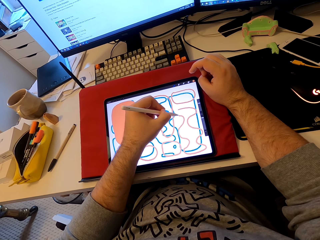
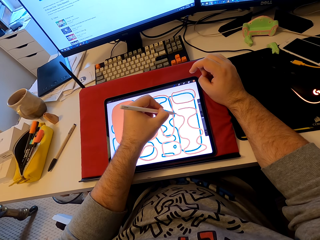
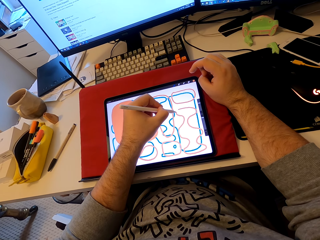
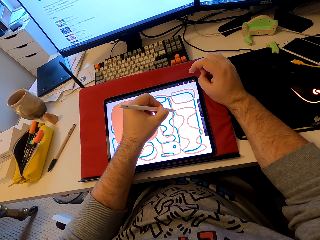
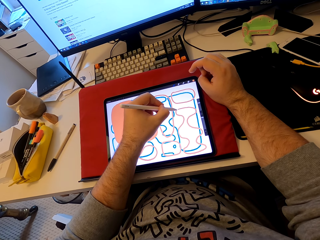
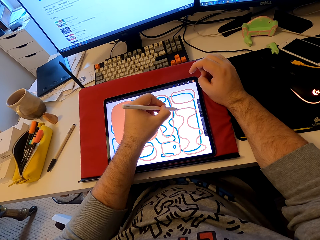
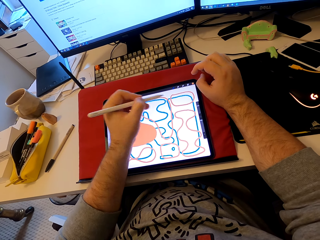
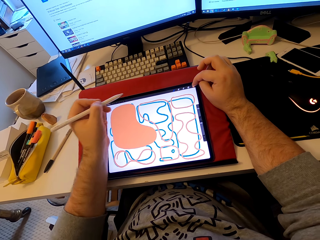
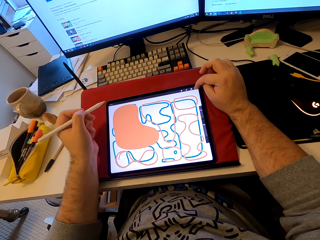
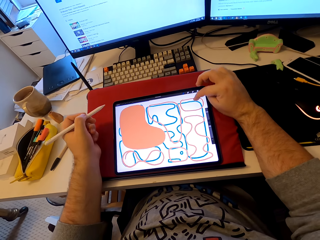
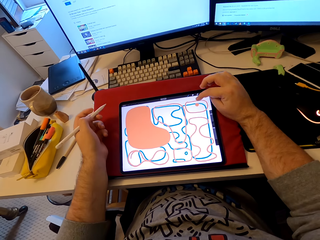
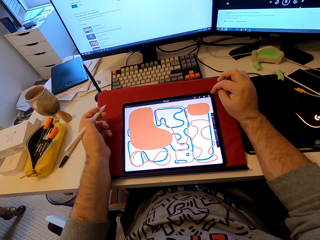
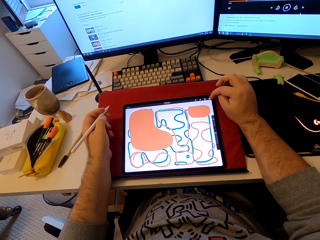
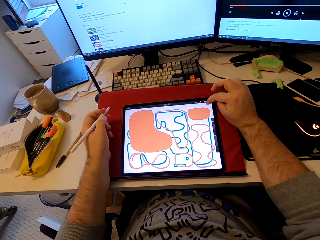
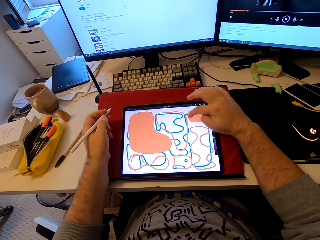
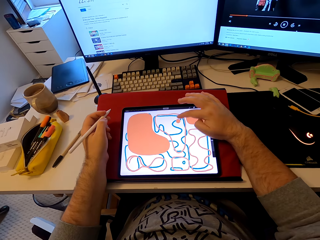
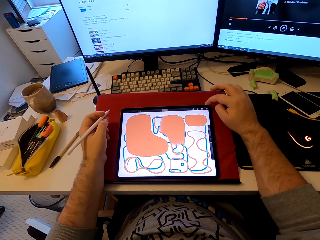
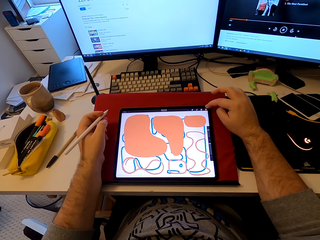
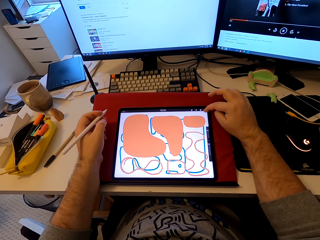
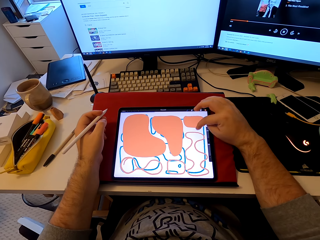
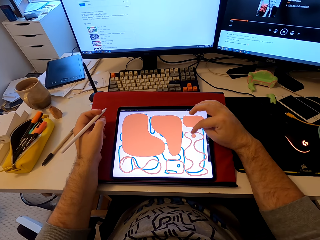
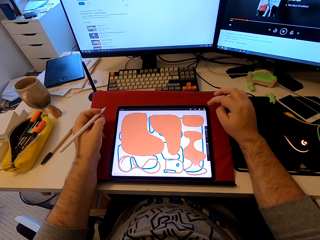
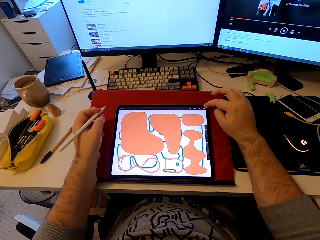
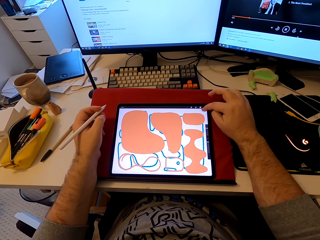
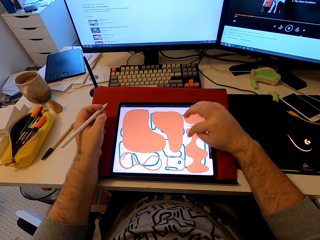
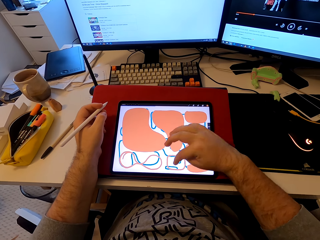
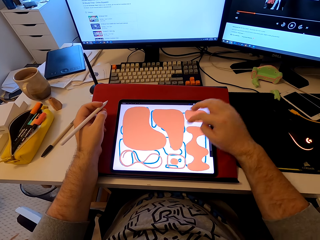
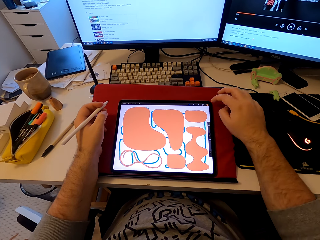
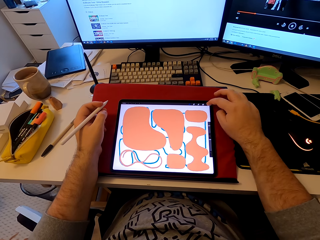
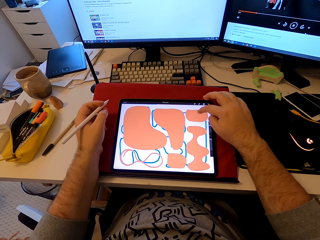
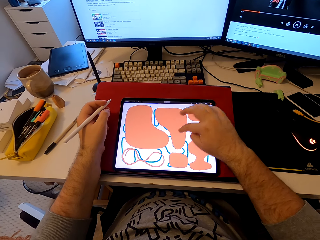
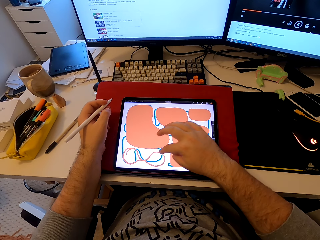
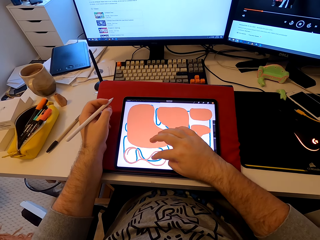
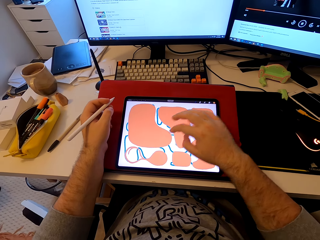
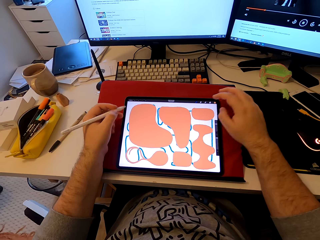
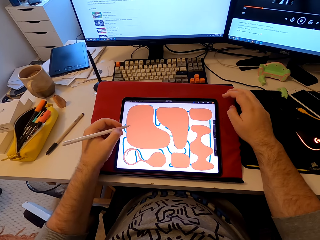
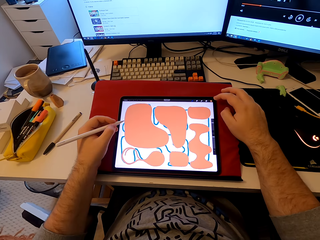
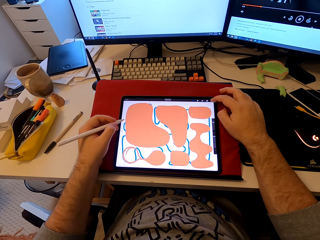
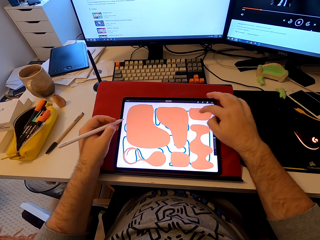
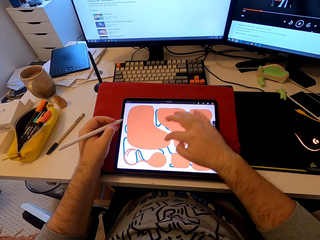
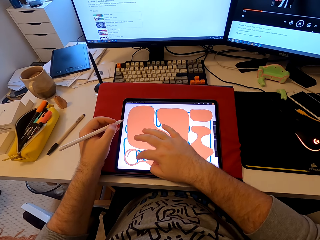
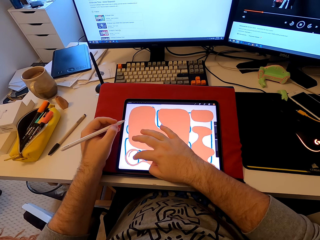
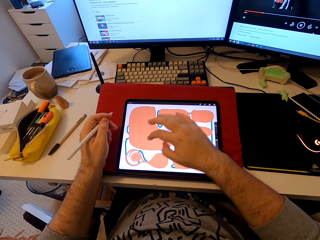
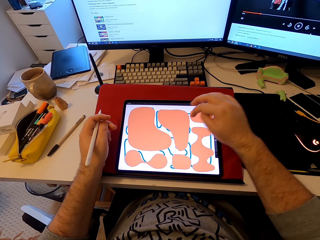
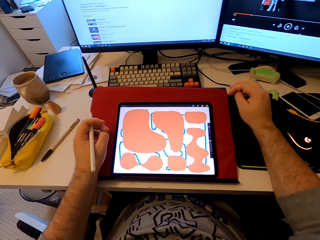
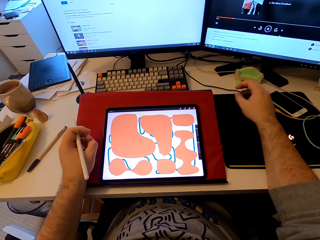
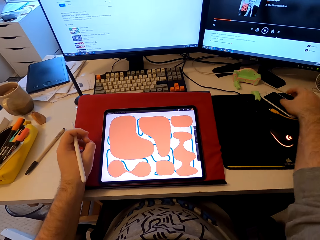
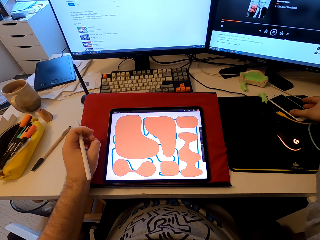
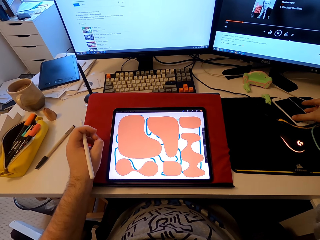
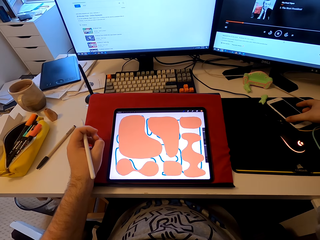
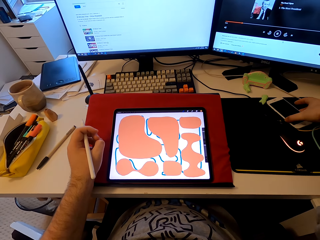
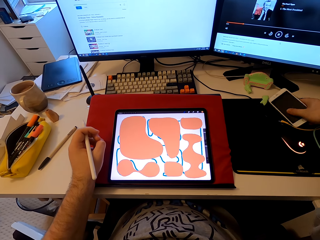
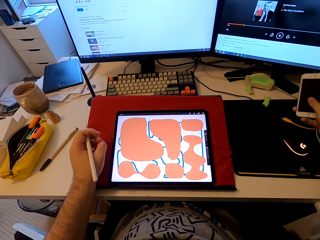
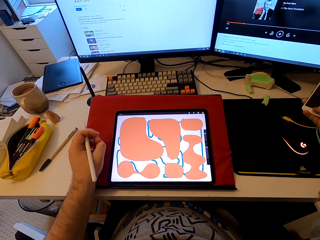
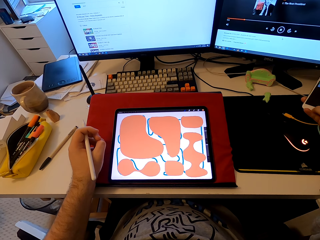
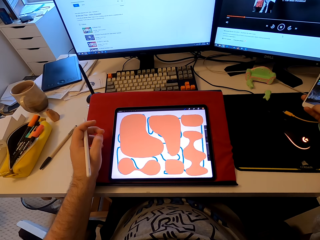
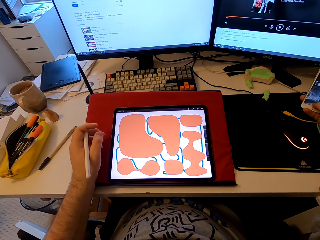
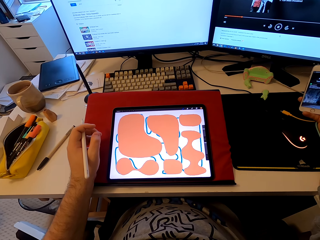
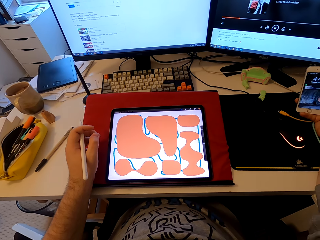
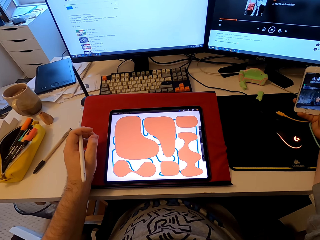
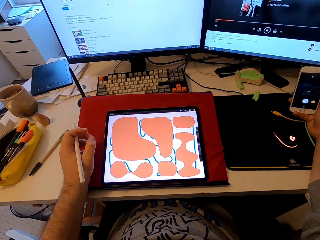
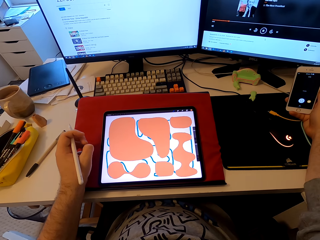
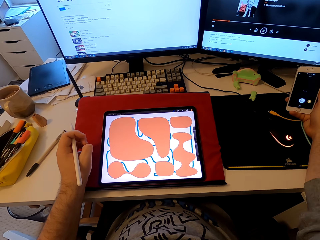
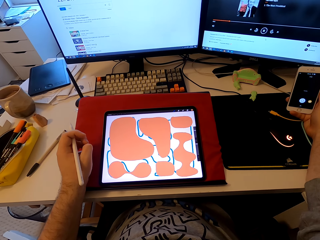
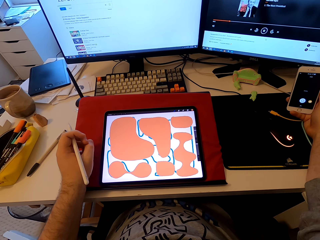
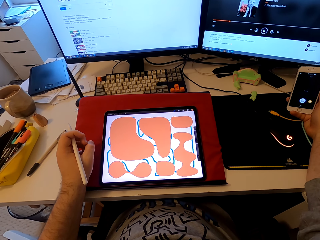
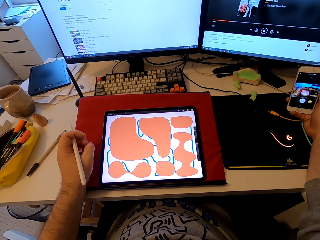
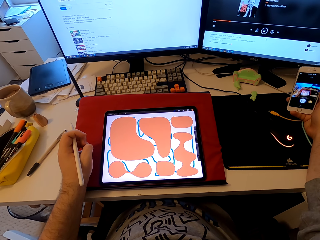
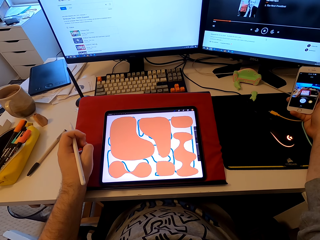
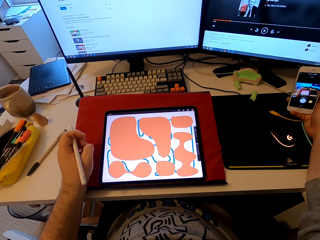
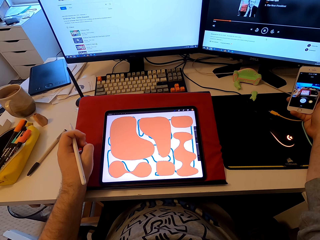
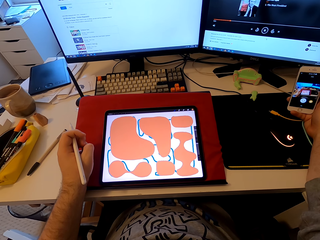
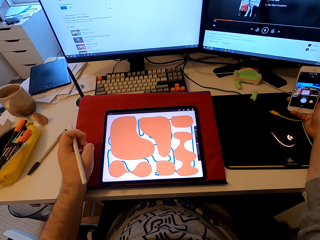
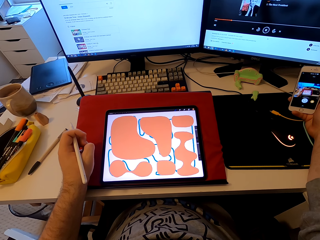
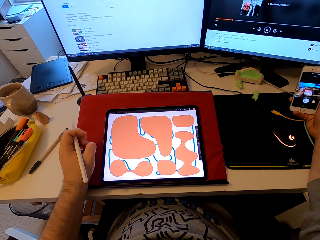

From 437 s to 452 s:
The camera wearer touches the tablet with his finger. He picks a phone from the table. He operates the phone. He scrolls the phone.

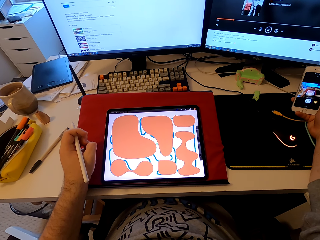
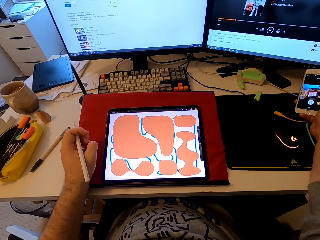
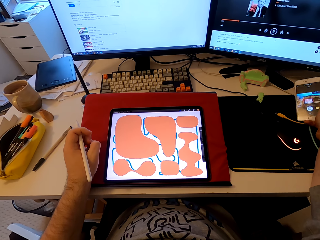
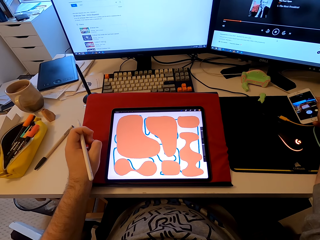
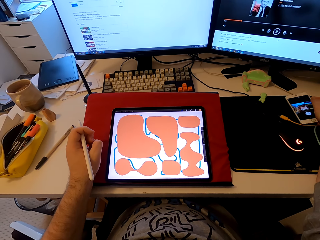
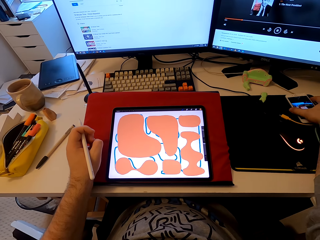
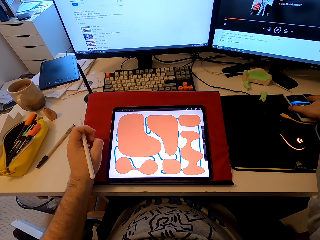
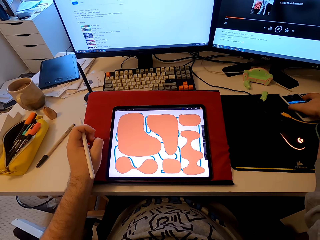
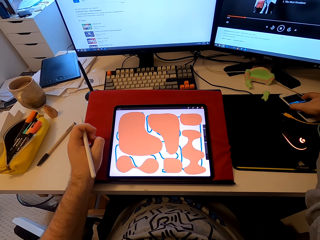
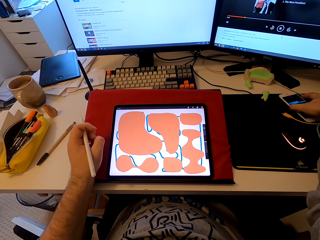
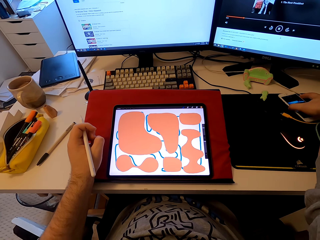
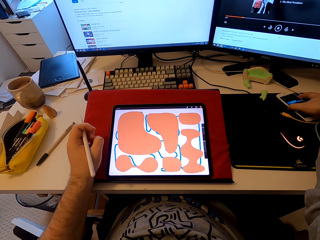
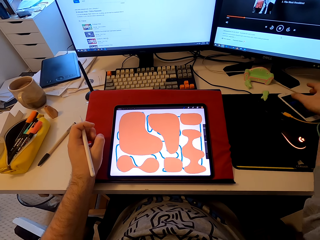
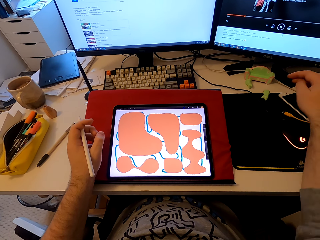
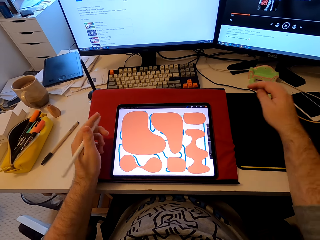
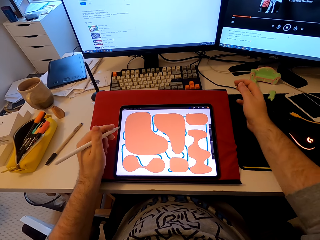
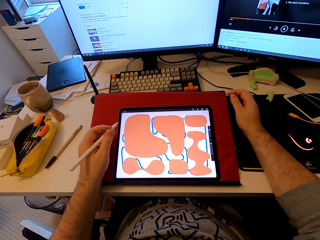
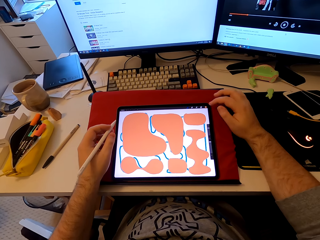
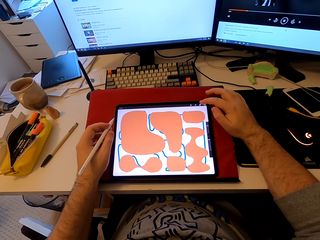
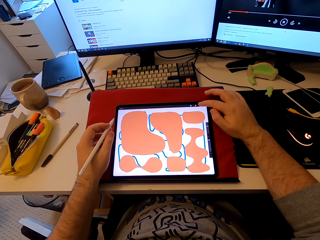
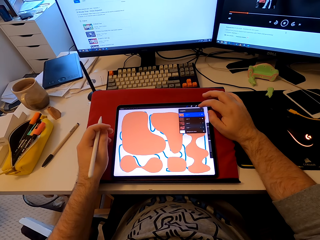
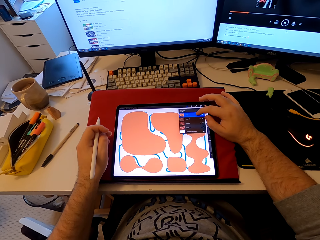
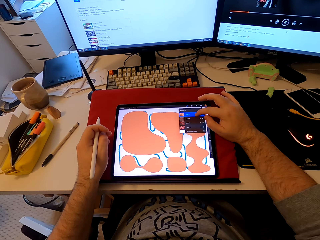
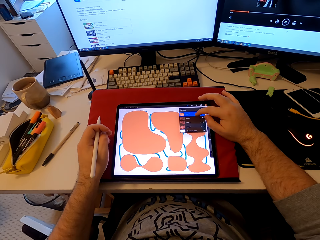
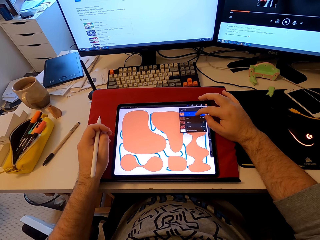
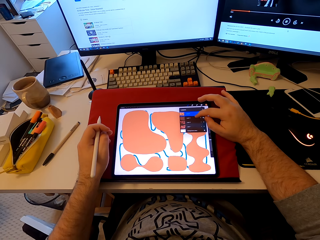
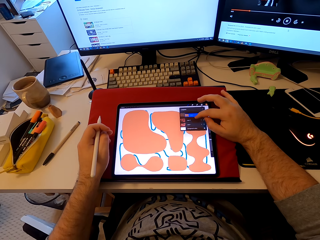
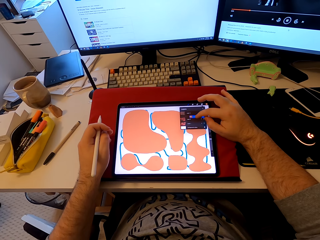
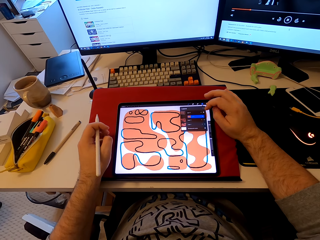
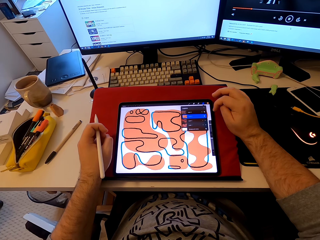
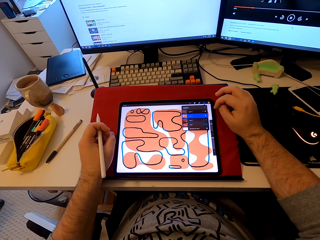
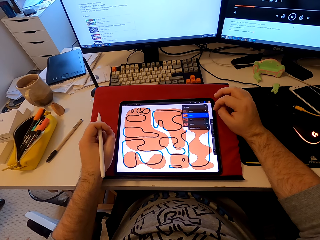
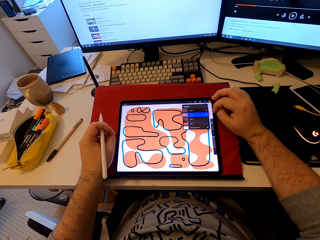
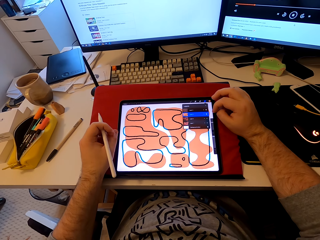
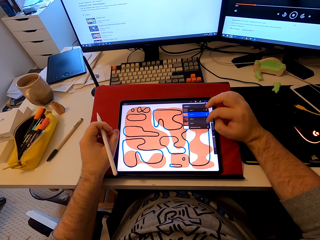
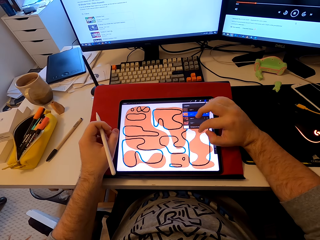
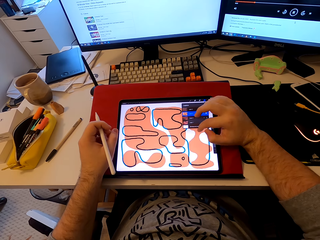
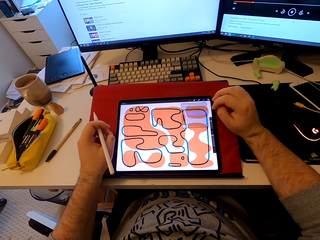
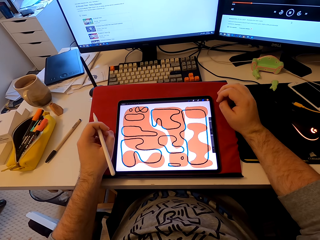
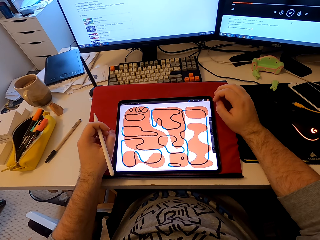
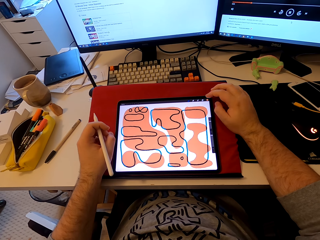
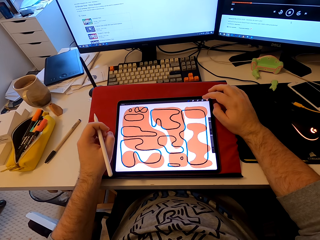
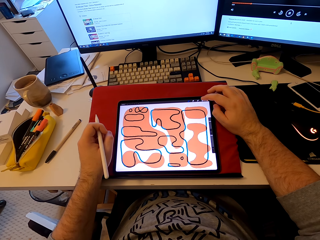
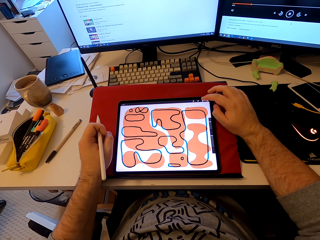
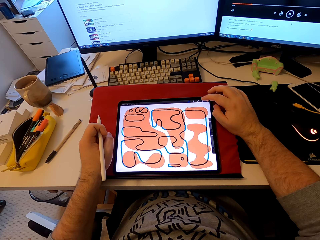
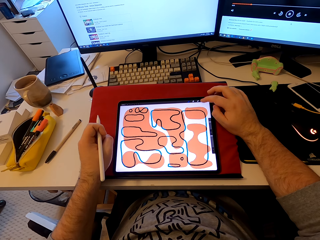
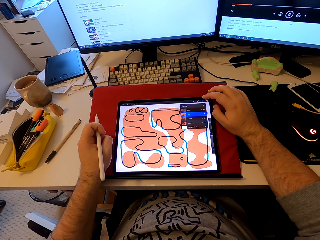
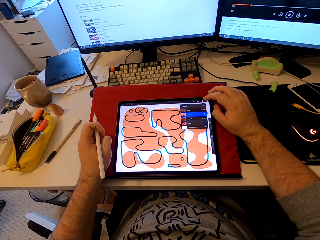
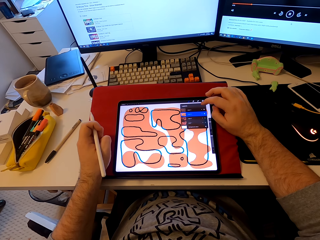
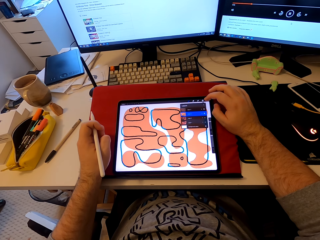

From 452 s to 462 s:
The camera wearer places the phone on the table. He drops the phone. He operates the tablet. He scrolls the tablet with his finger.
